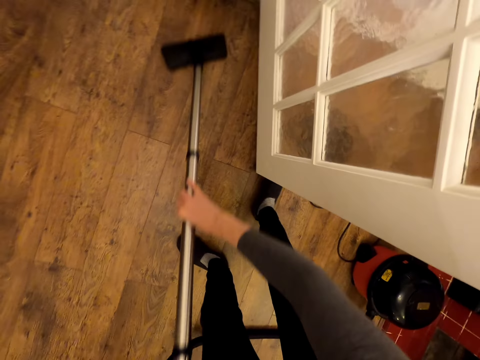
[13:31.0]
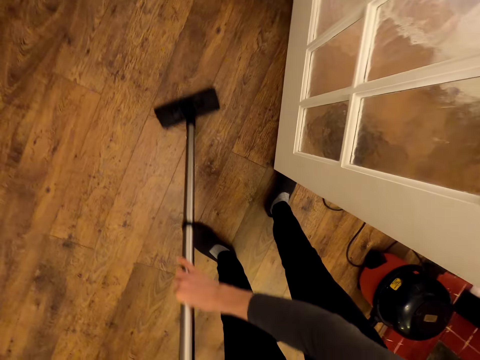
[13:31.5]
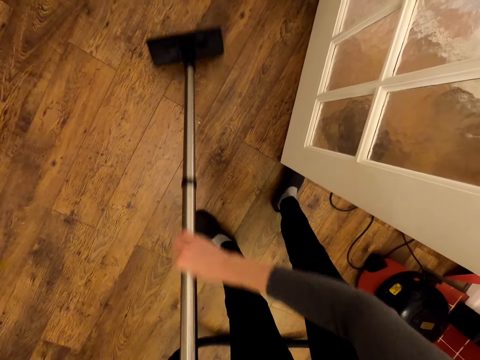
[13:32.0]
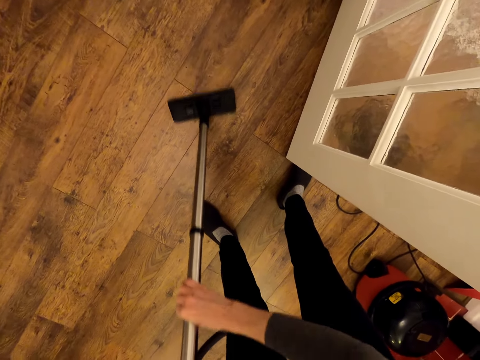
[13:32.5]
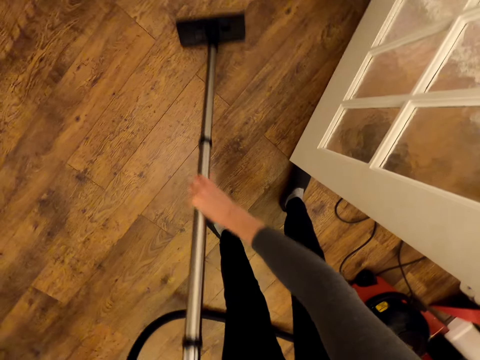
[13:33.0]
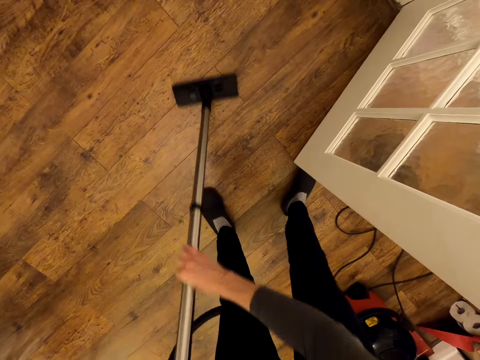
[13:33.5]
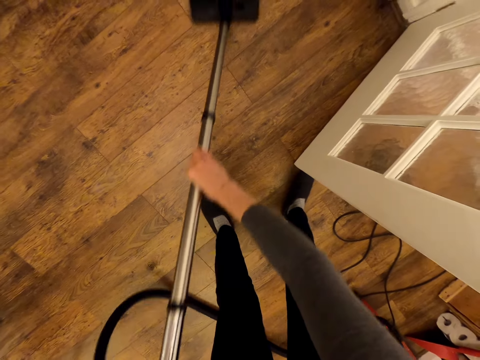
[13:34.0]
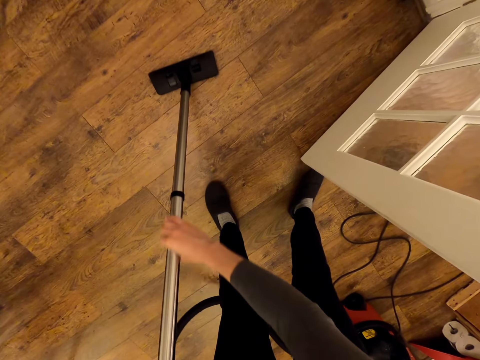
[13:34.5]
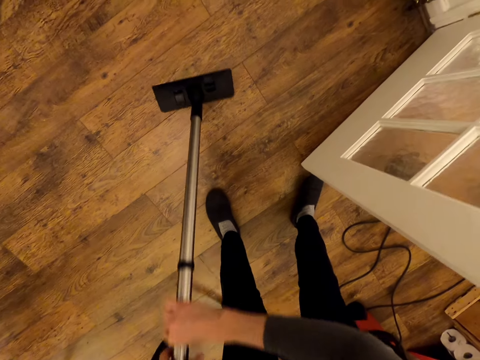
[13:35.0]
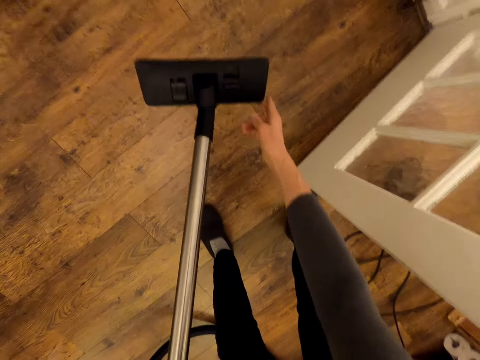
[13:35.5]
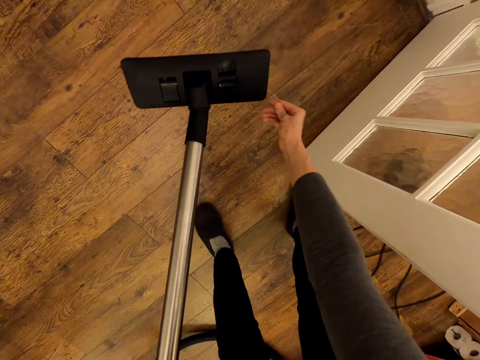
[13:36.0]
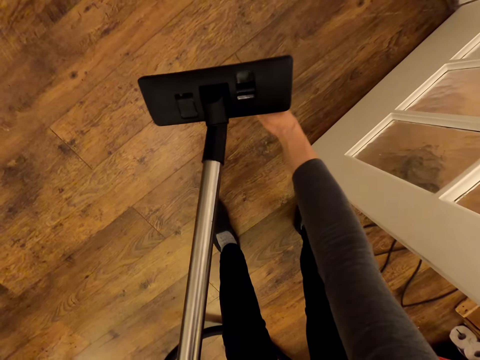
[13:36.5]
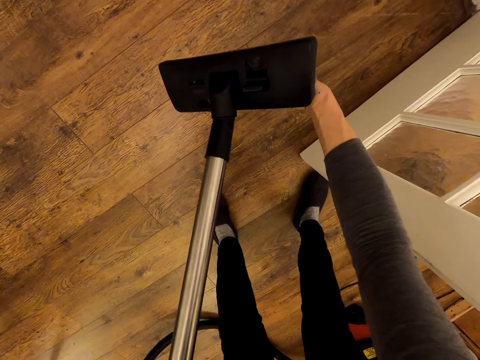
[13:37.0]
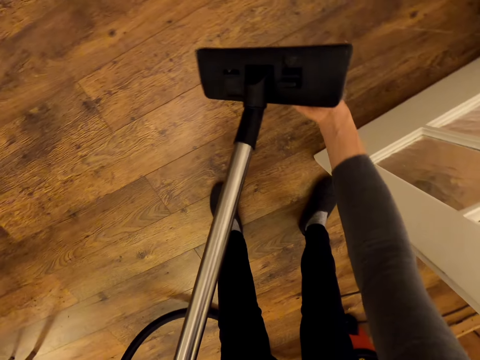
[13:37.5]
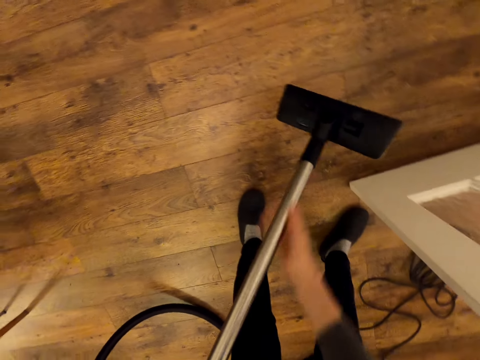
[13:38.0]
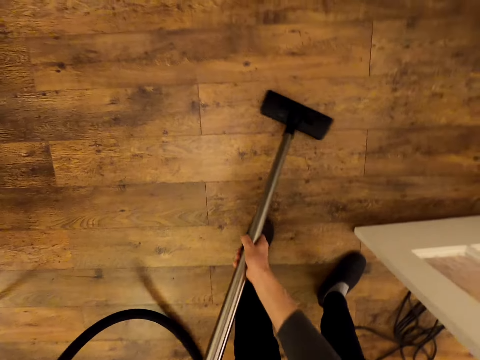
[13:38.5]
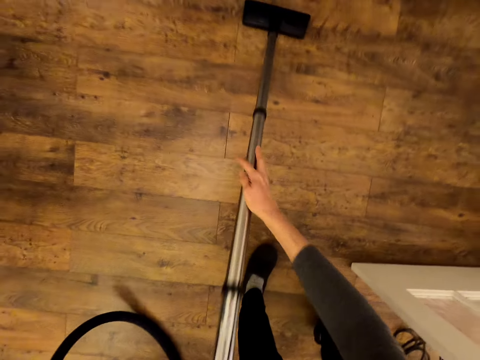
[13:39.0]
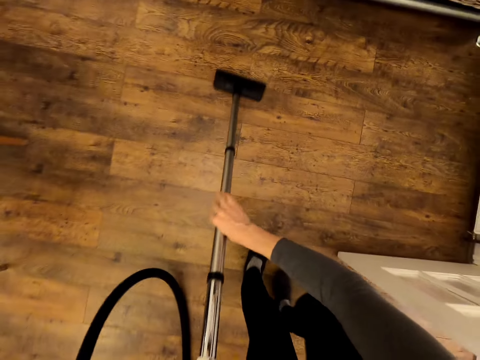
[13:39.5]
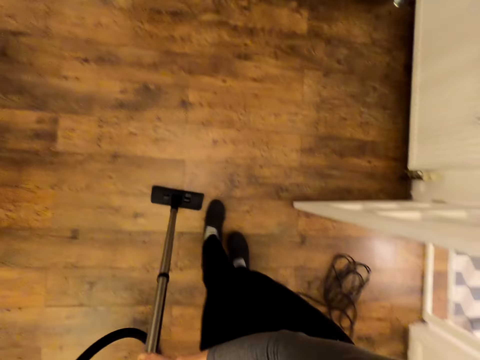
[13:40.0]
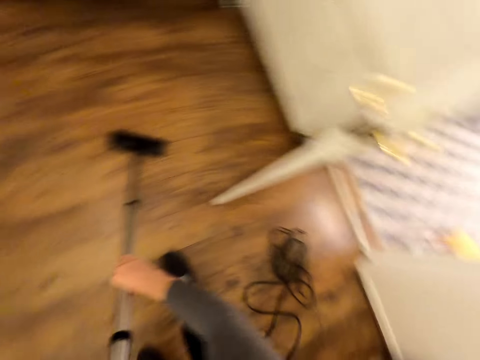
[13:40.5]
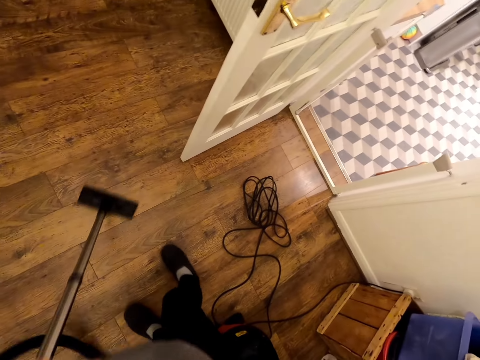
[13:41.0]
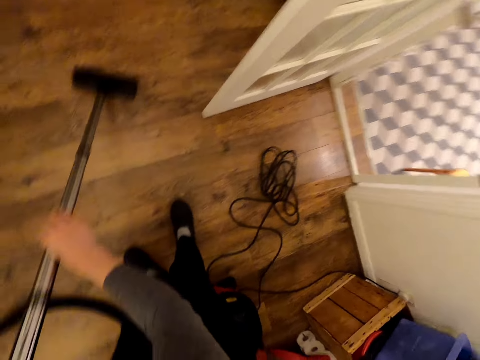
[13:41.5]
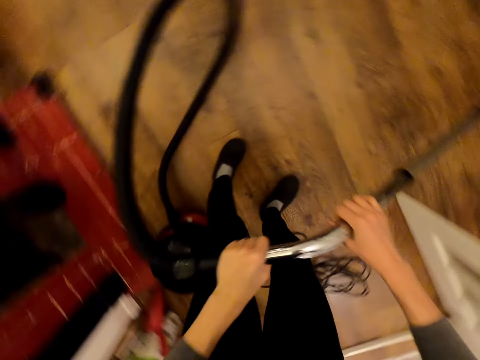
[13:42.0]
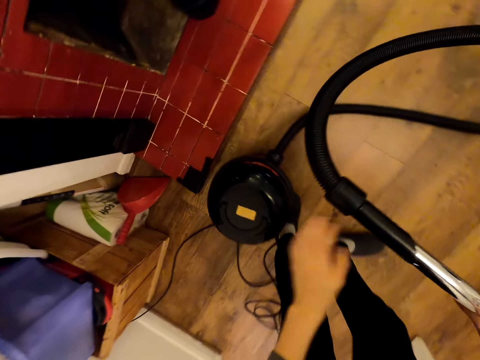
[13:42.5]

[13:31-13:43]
The camera wearer holds the vacuum cleaner. They remove something from the cleaner. They clean the floor.

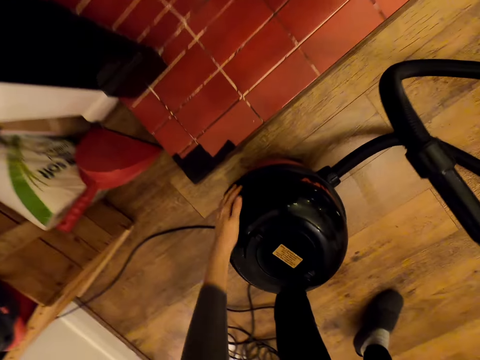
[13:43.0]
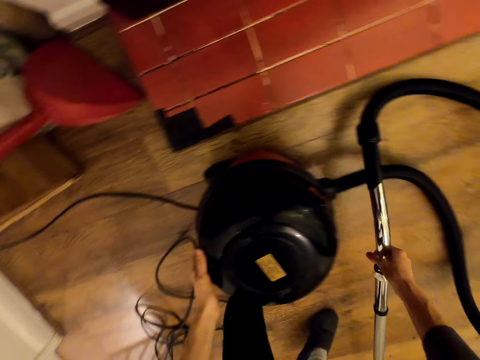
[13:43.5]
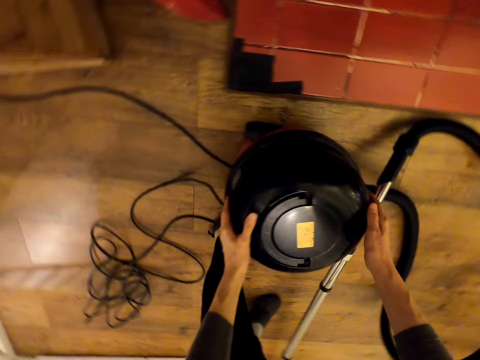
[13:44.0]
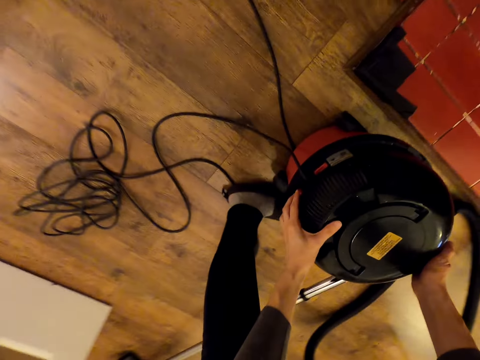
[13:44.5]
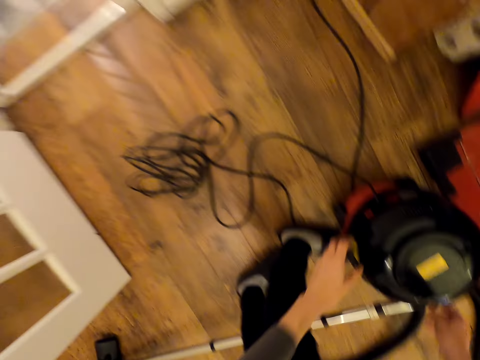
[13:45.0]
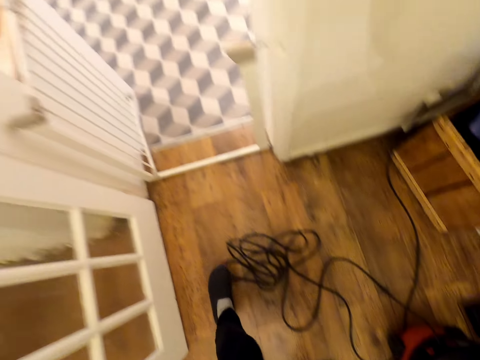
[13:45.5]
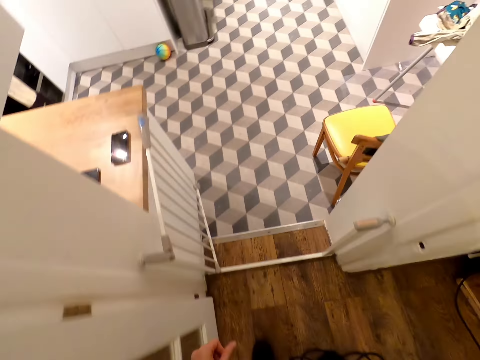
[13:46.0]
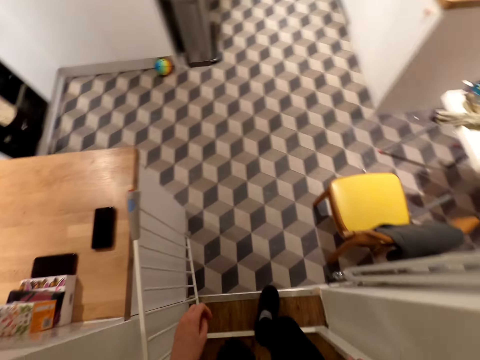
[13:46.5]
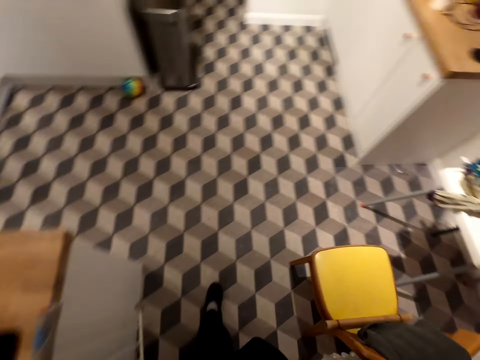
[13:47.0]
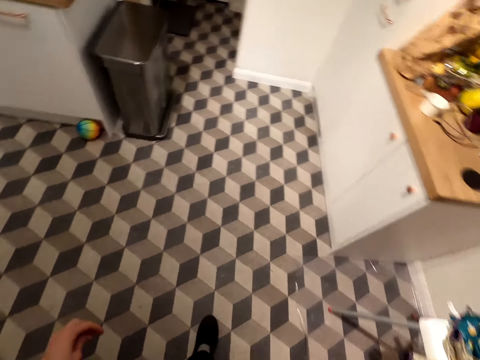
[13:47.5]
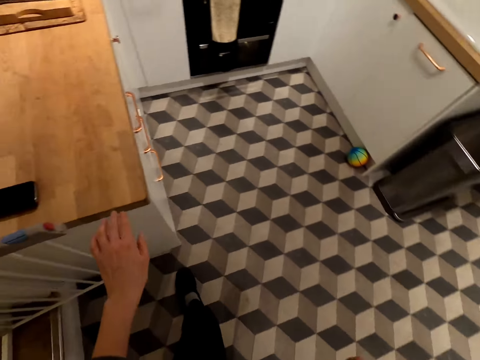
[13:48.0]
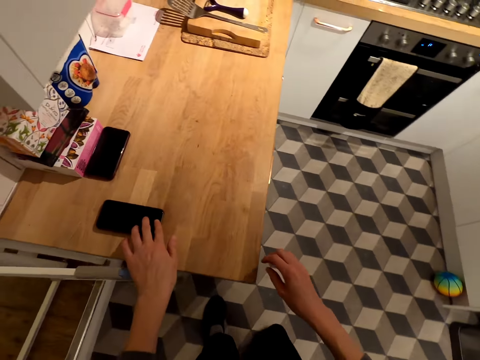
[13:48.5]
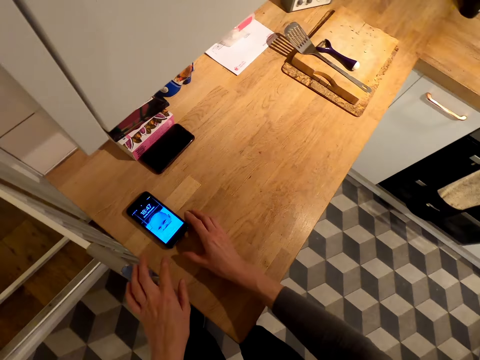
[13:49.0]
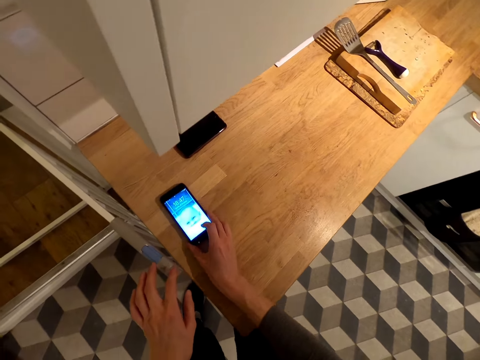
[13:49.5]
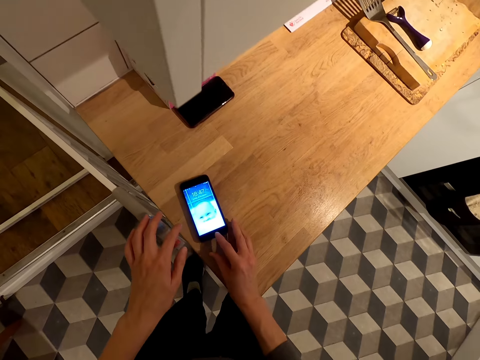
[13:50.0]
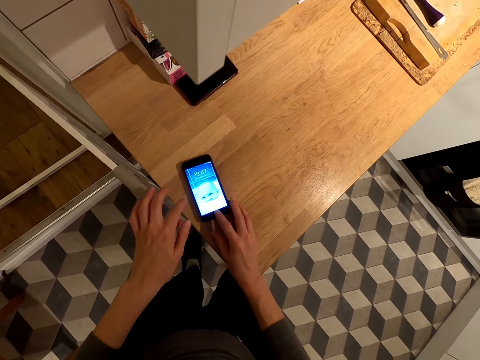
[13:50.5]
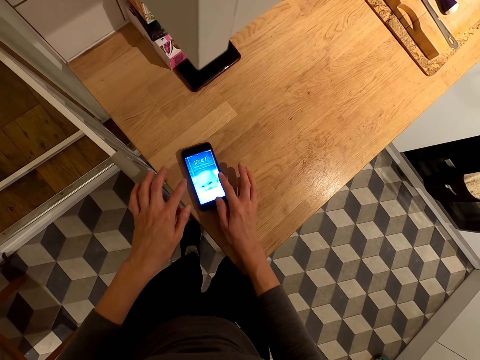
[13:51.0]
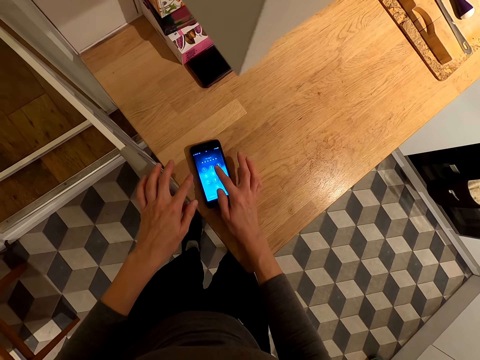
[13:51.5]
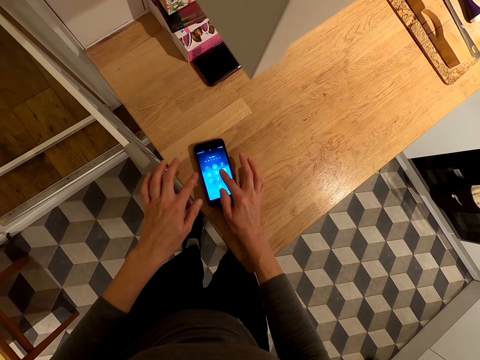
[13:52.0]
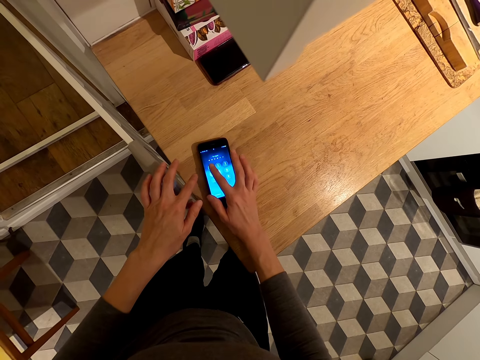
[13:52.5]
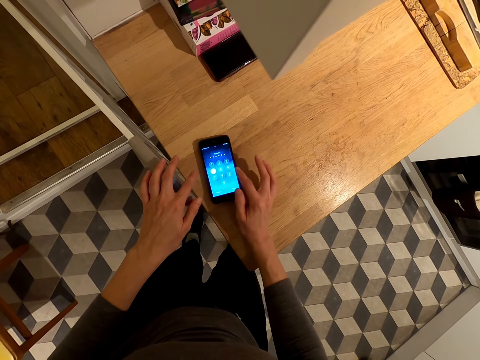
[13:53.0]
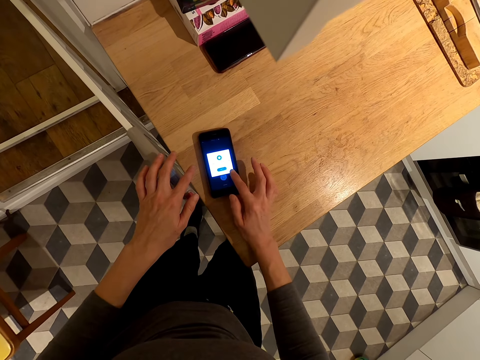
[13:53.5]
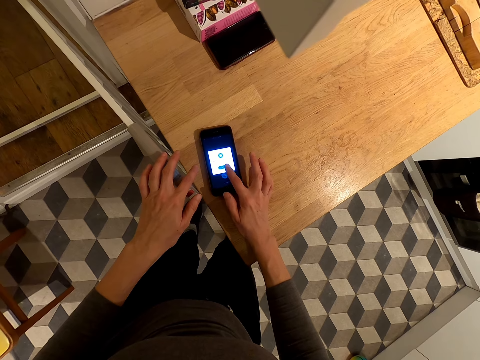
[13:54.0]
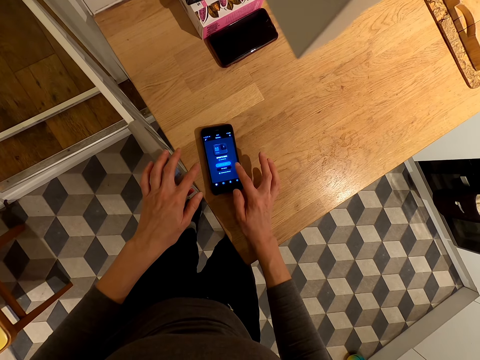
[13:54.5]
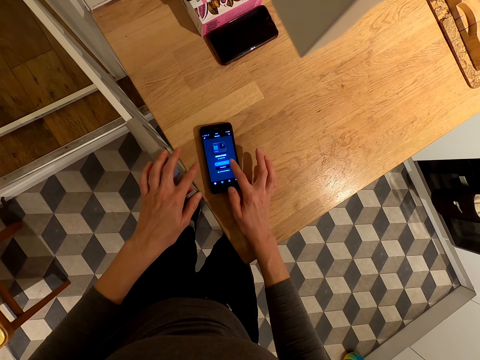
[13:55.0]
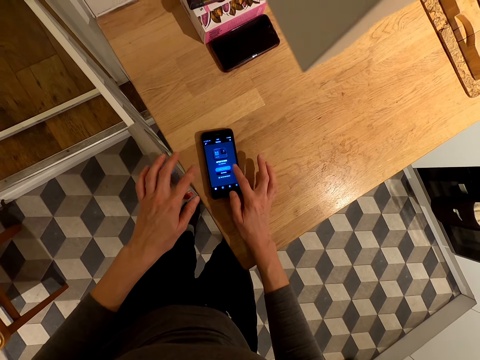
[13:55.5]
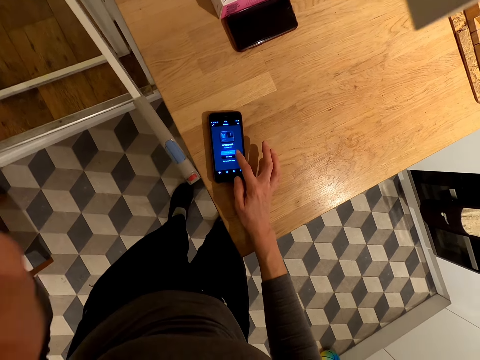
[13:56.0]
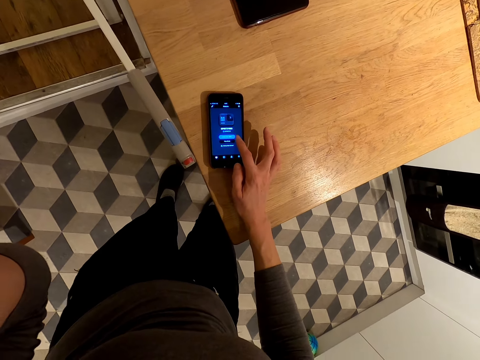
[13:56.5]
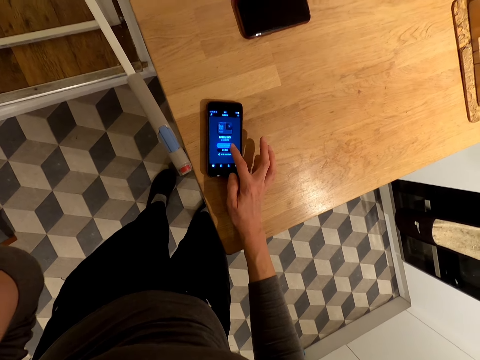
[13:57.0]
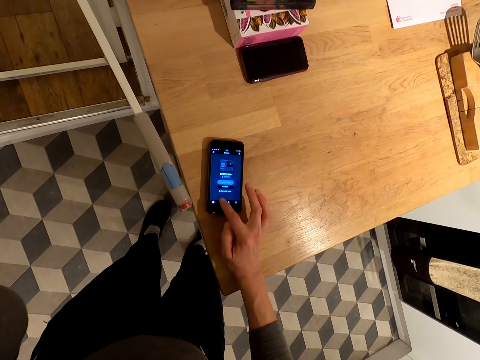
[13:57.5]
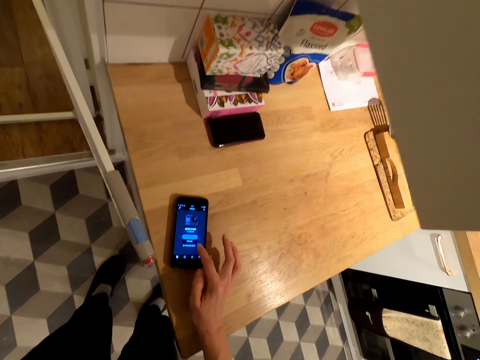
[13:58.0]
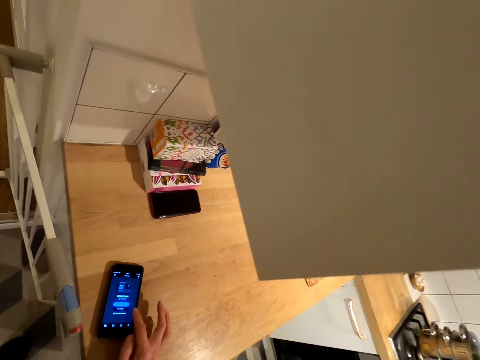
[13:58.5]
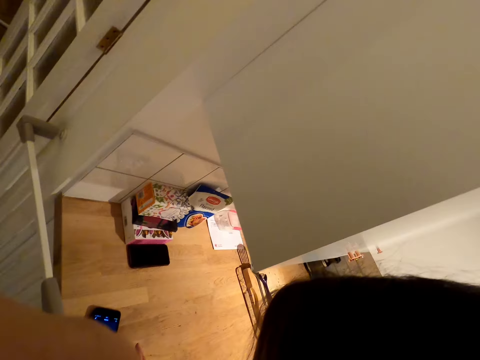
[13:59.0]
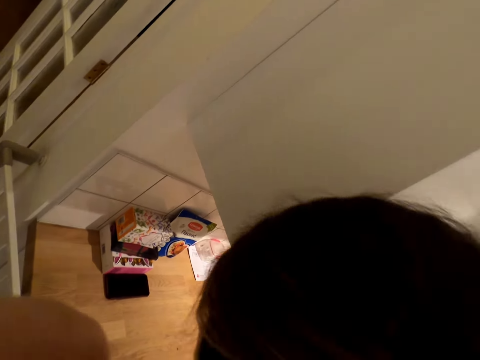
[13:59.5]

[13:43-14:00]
The camera wearer turns off the vacuum cleaner. She walks into the kitchen. She converses with a person and operates the phone. She lifts her hand. She uses the phone. The person converses with the camera wearer.
